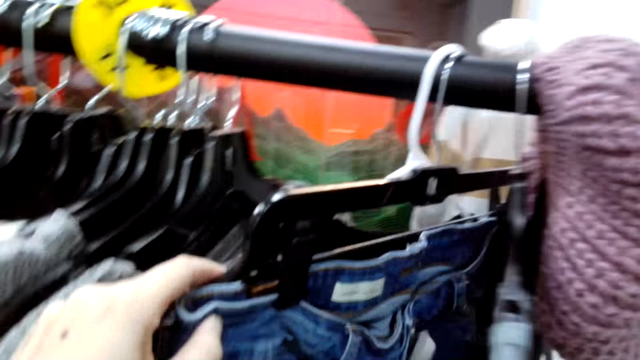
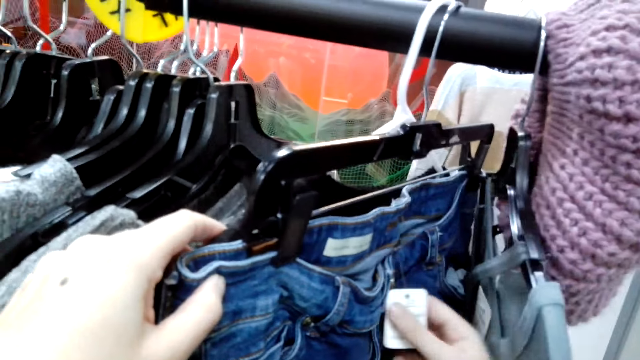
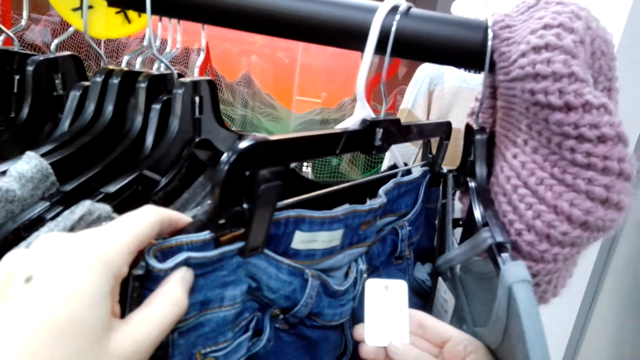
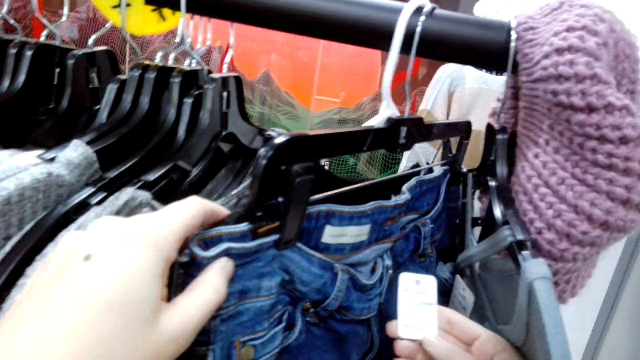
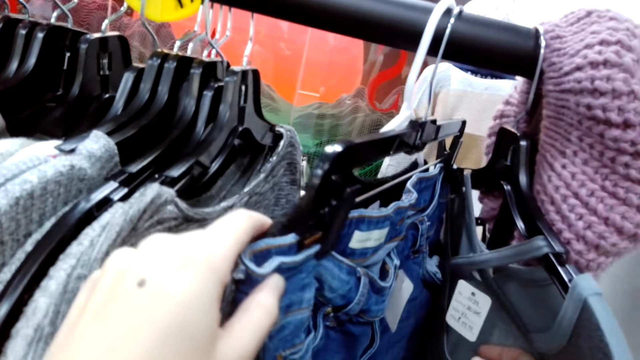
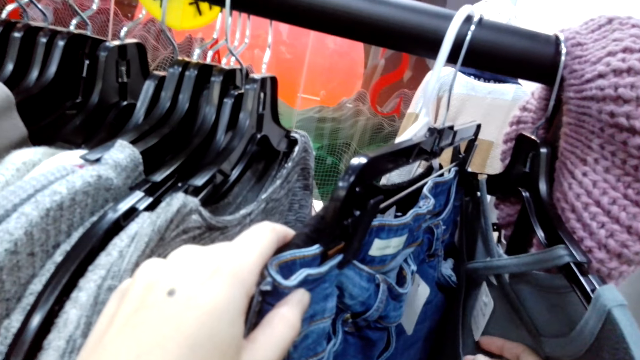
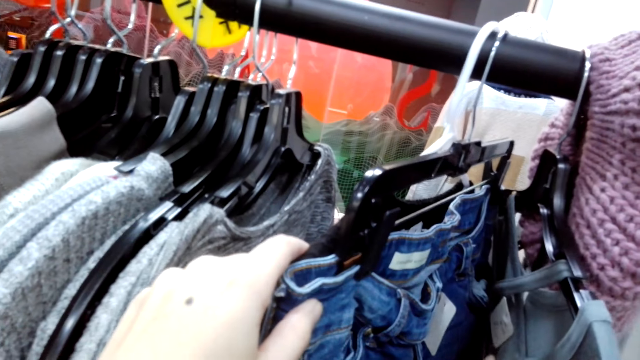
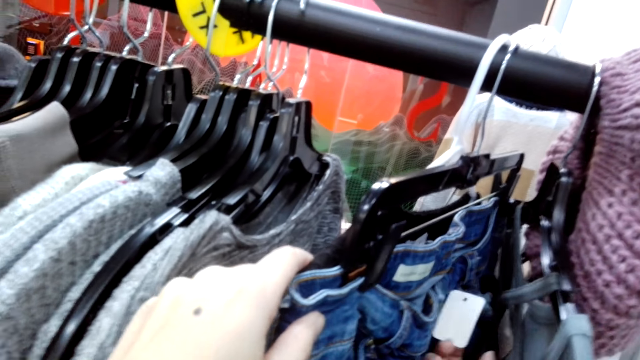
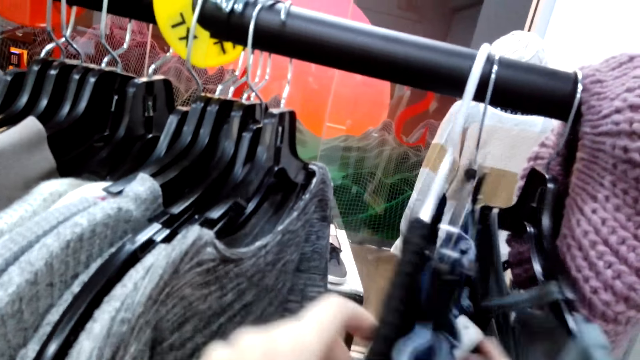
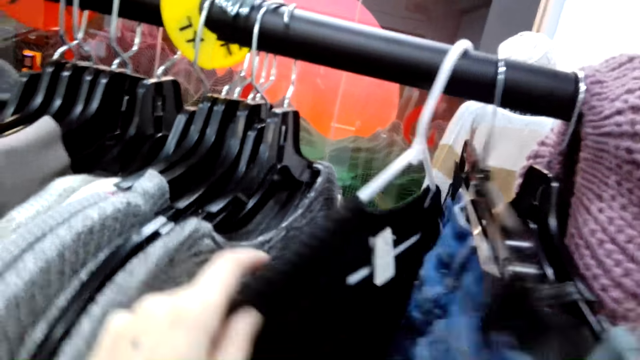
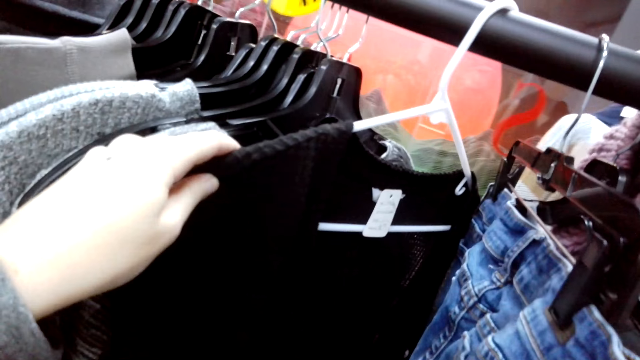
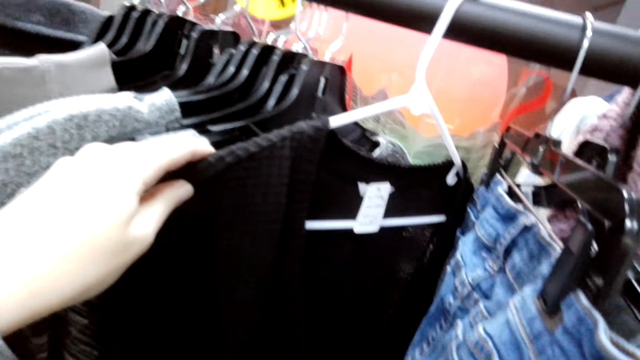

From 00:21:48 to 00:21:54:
The camera wearer holds the price tag on a jean.

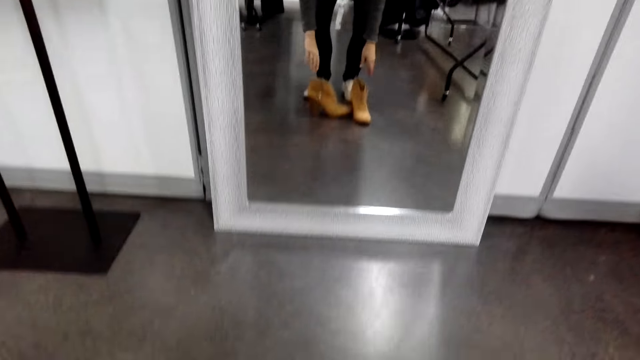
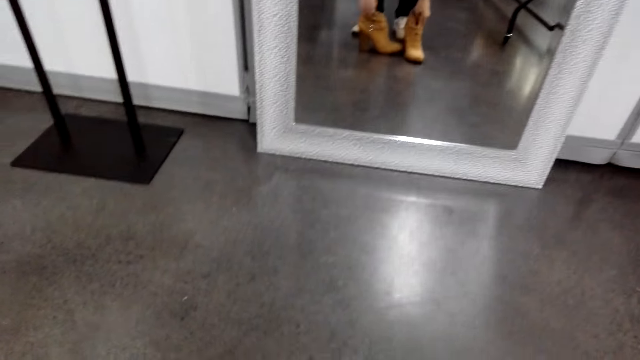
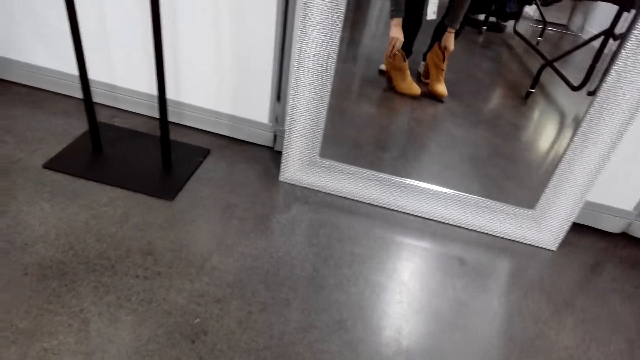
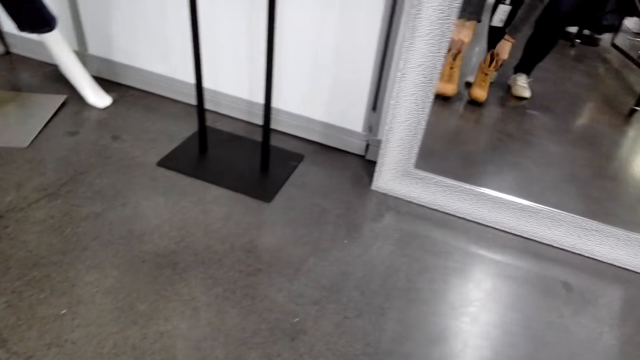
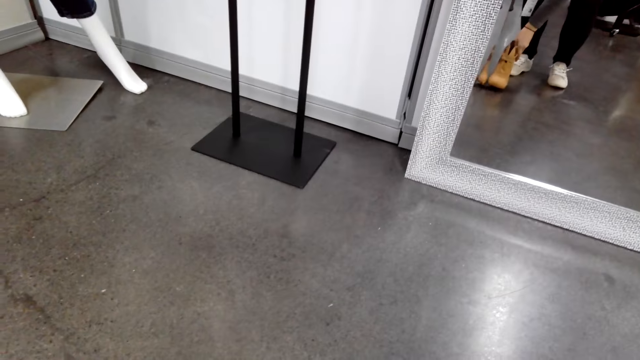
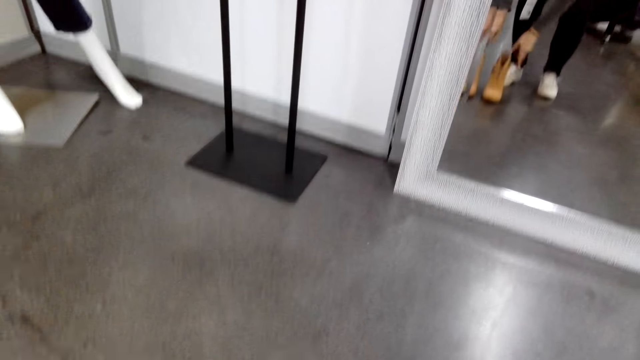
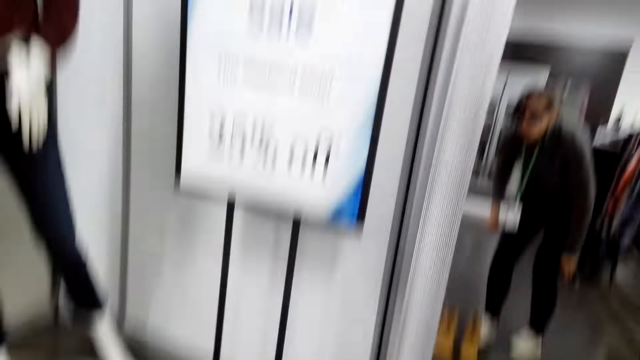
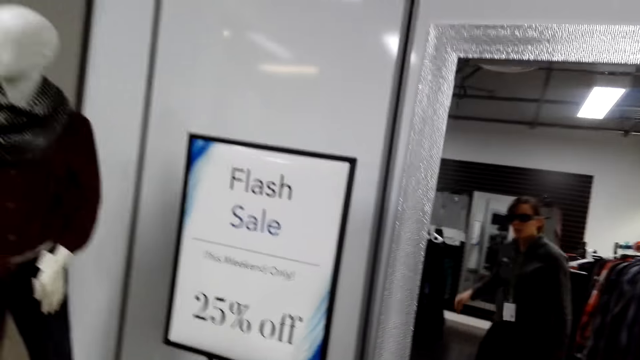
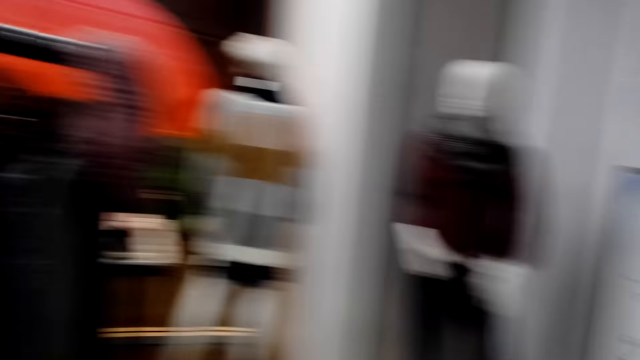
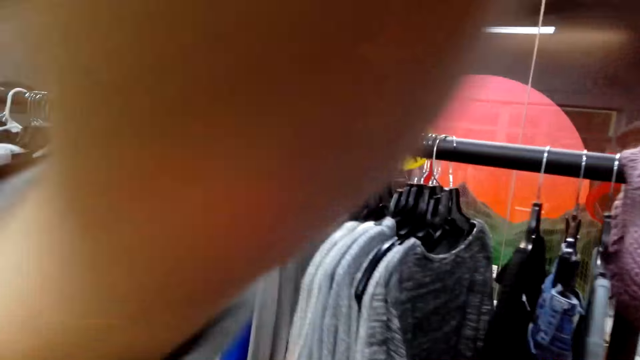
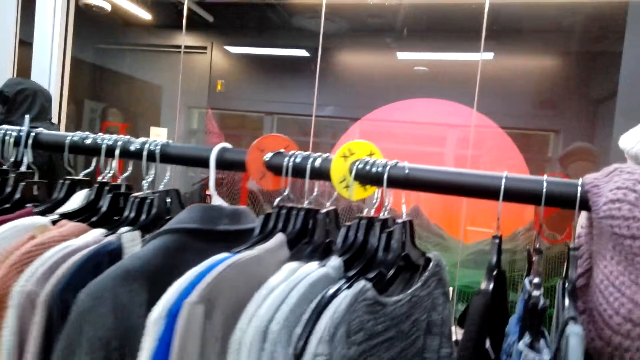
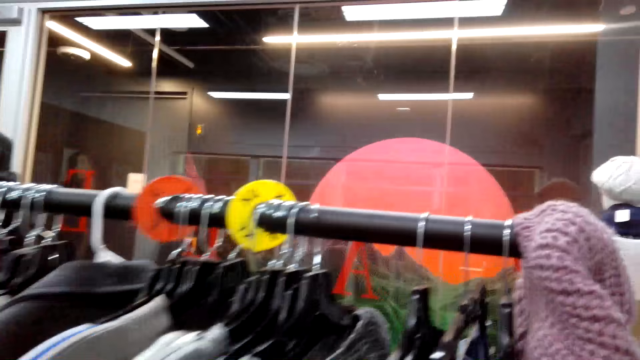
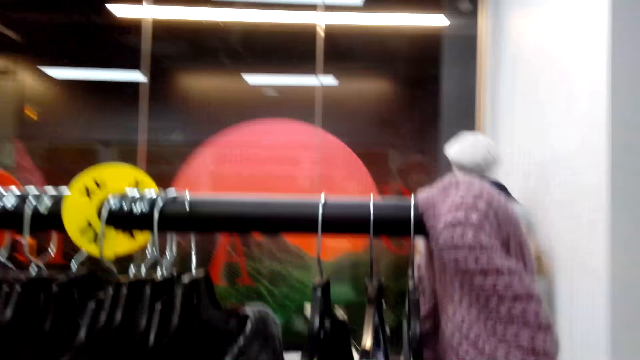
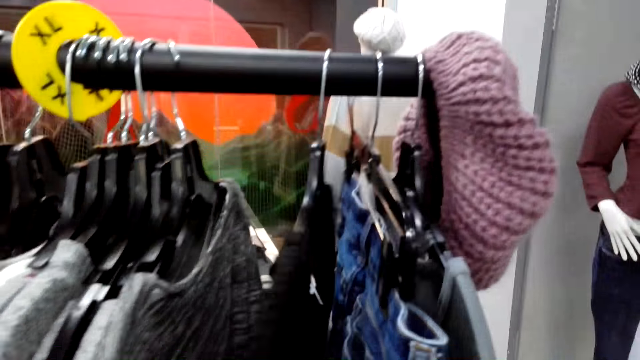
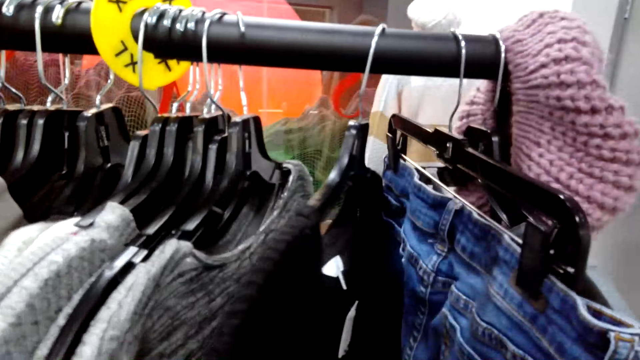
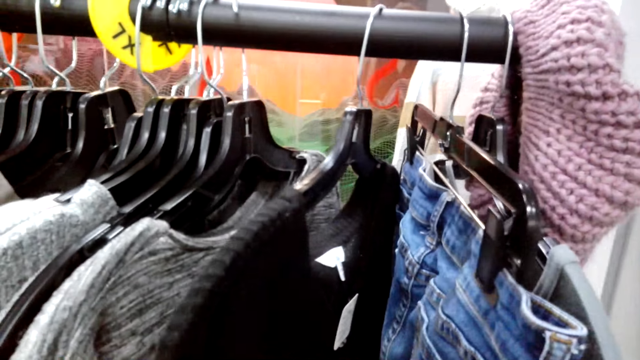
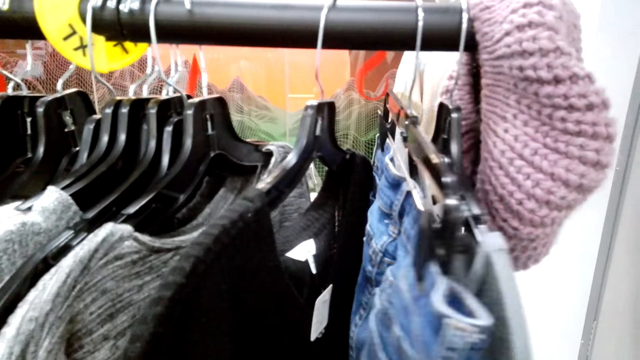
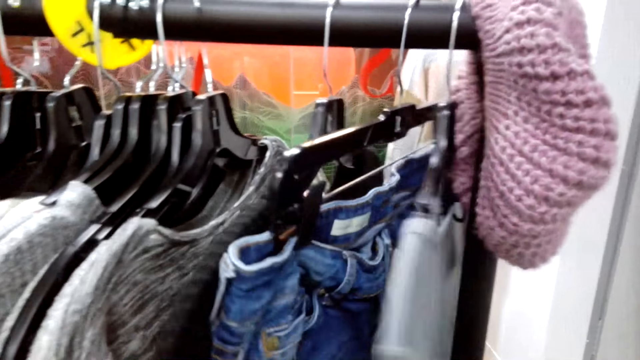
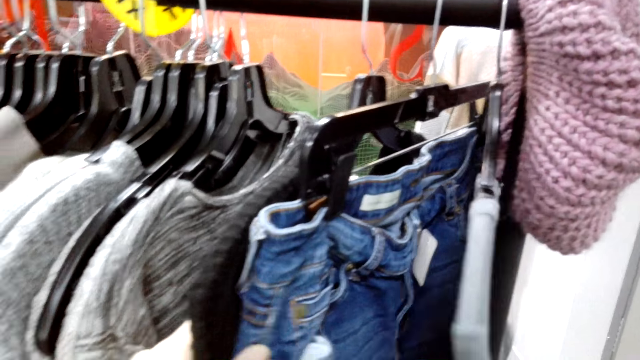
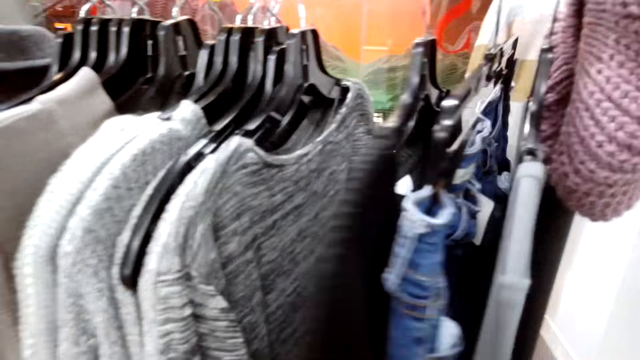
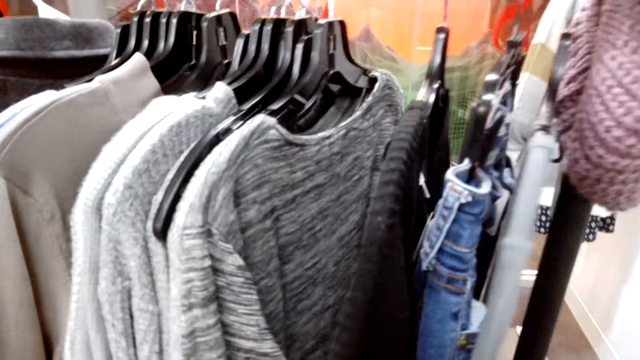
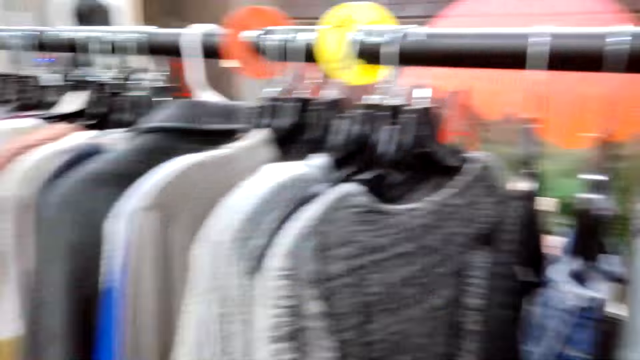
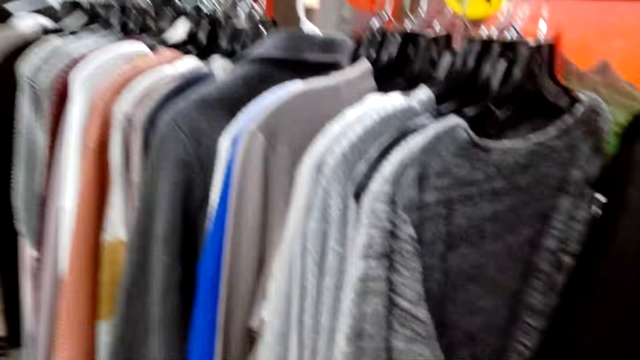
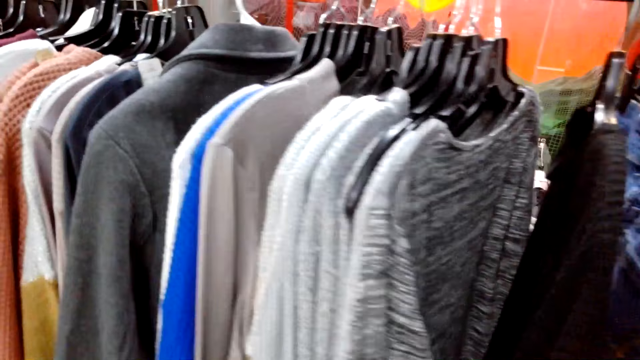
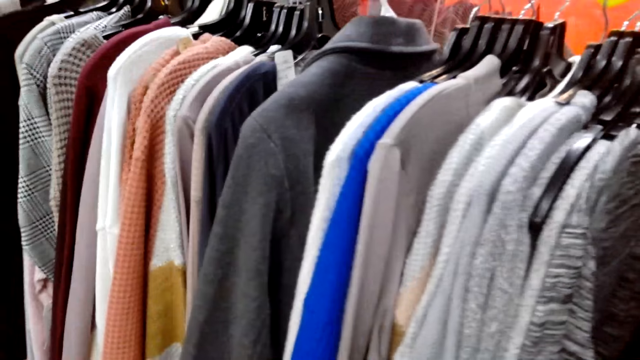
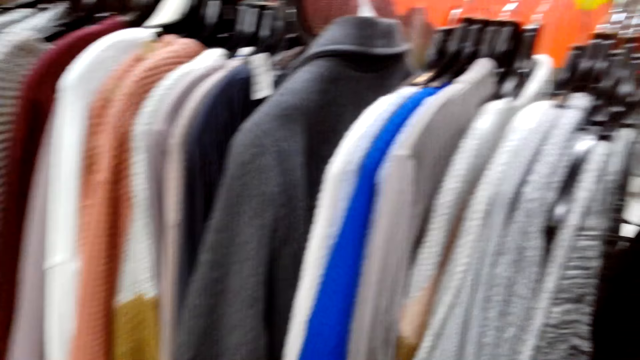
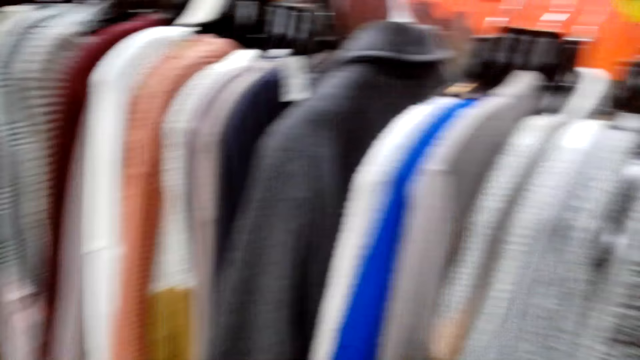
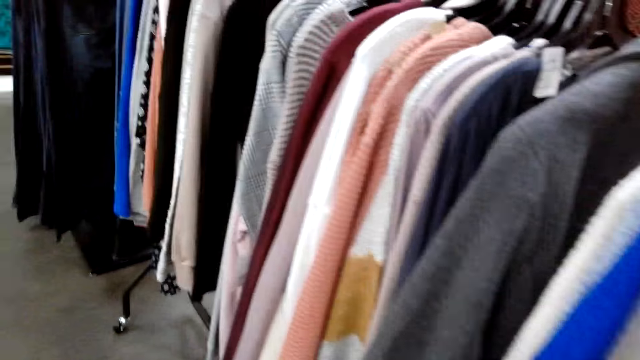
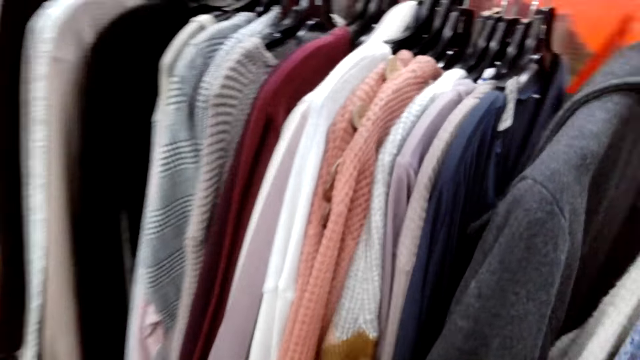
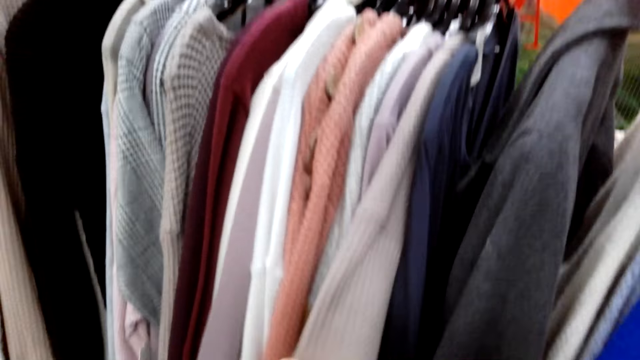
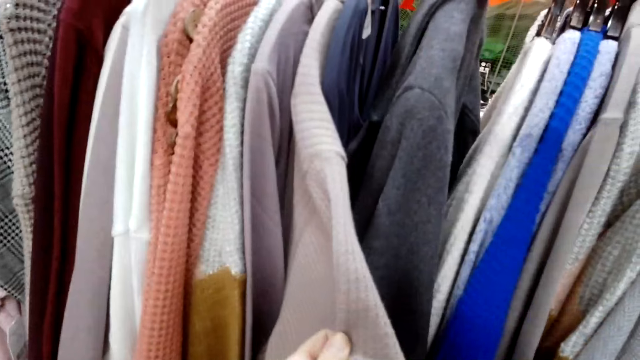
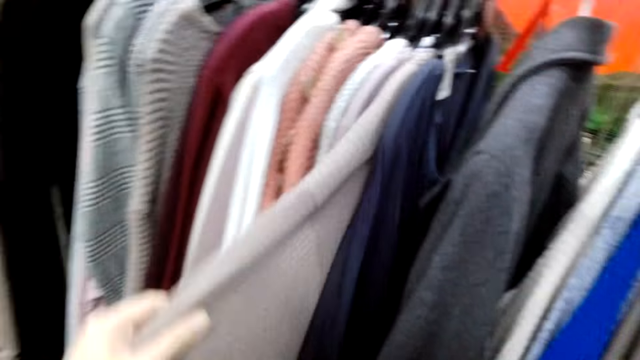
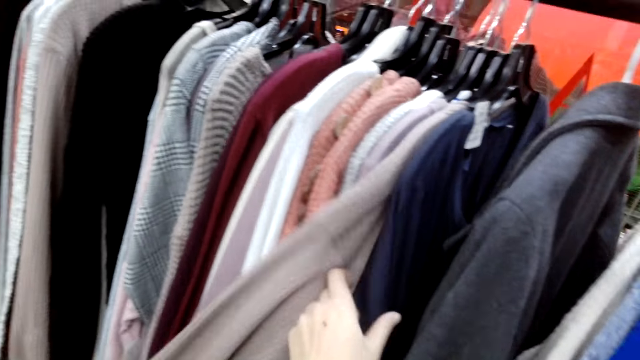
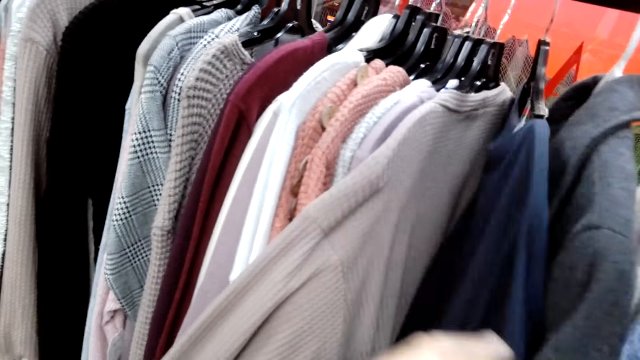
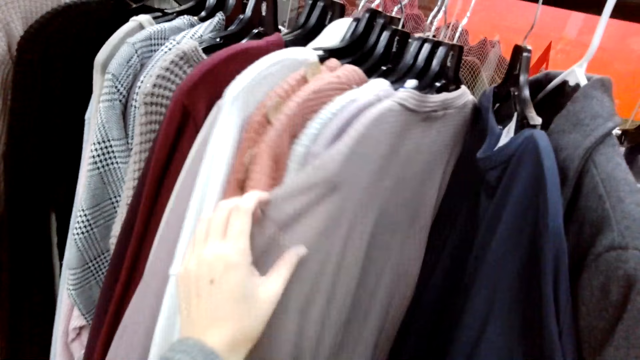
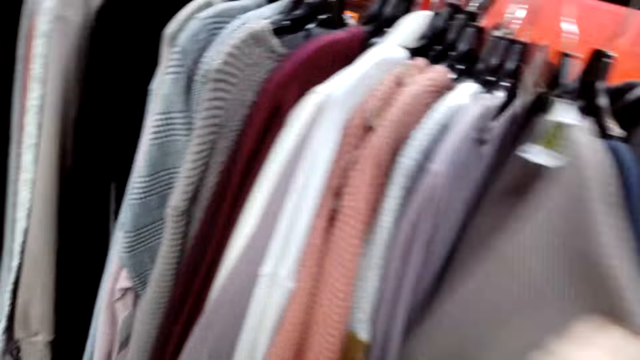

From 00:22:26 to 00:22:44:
The camera wearer places the shoes against the wall. They move the clothes on the hanging rod.
